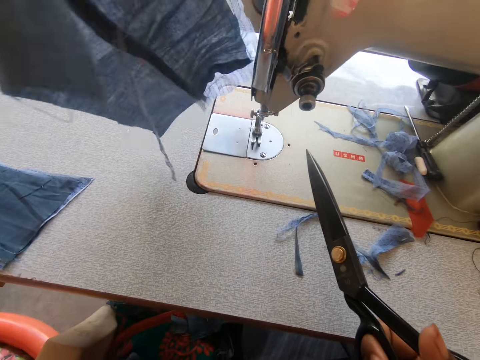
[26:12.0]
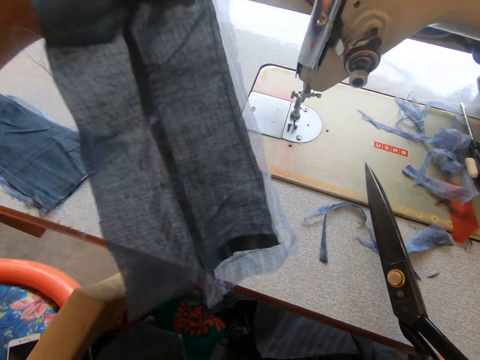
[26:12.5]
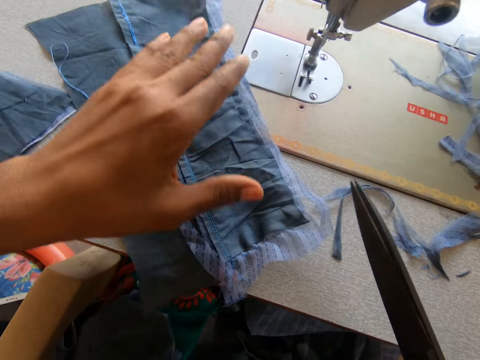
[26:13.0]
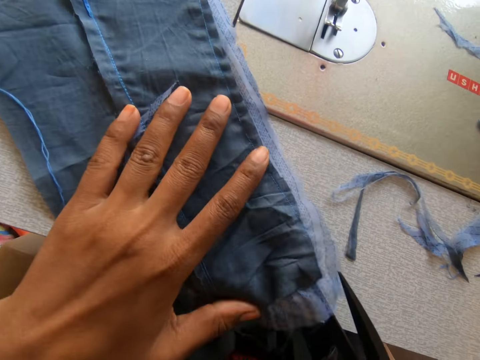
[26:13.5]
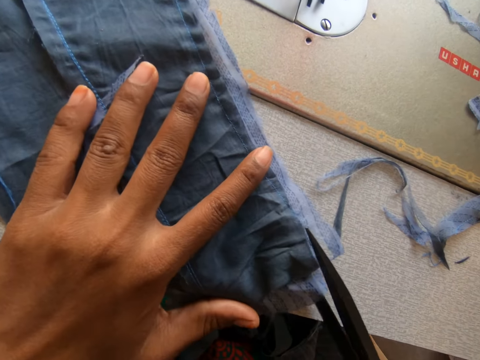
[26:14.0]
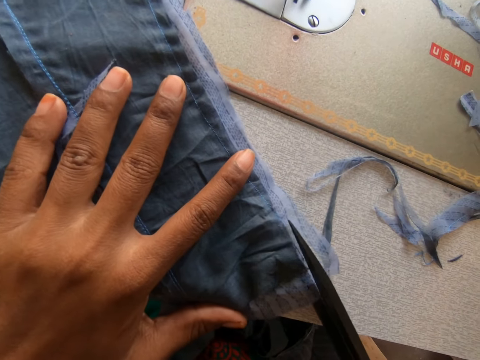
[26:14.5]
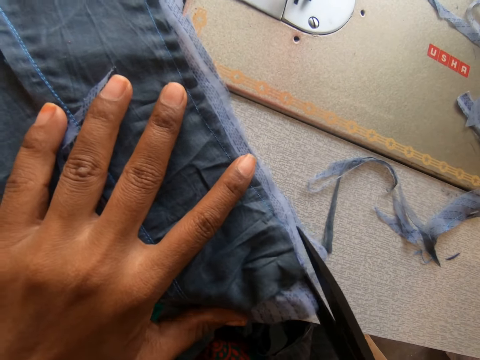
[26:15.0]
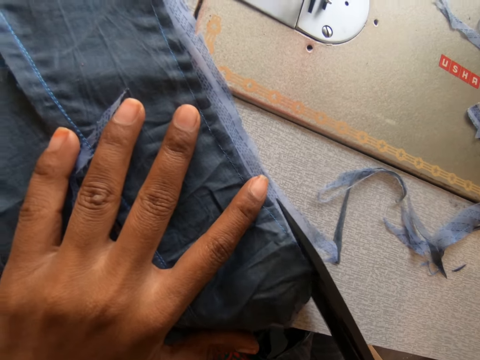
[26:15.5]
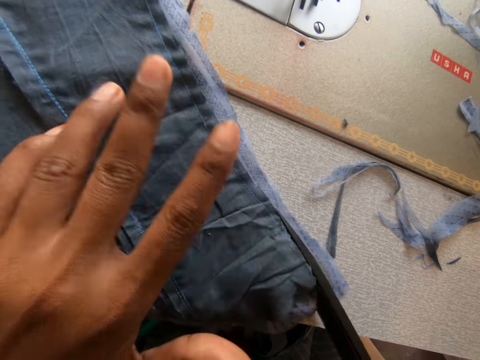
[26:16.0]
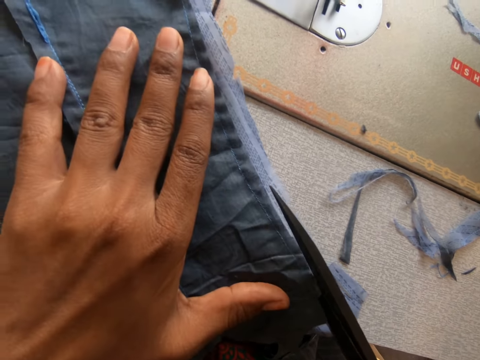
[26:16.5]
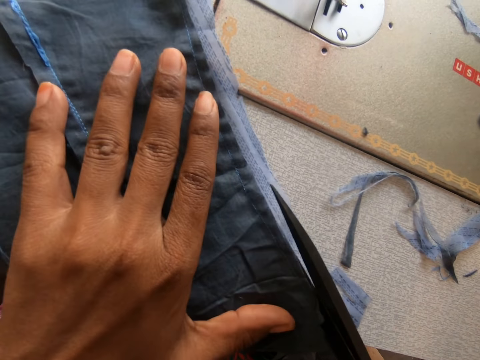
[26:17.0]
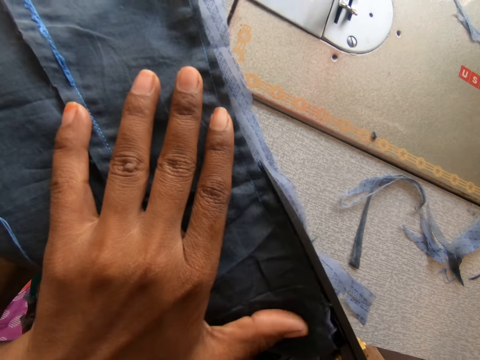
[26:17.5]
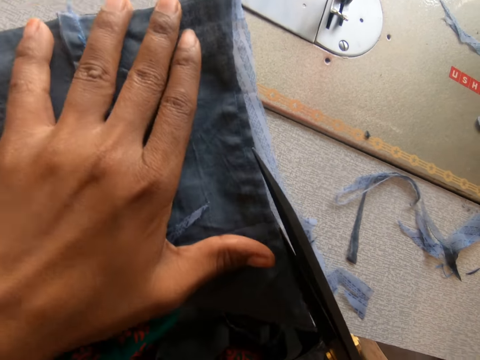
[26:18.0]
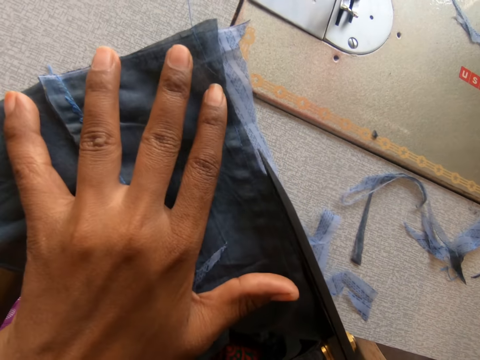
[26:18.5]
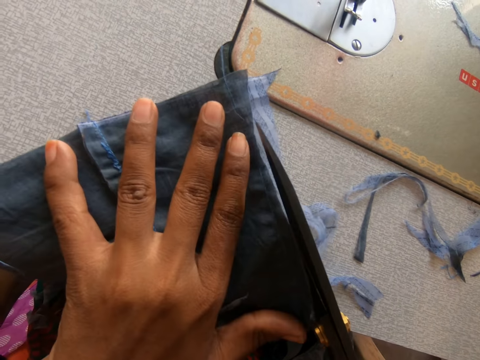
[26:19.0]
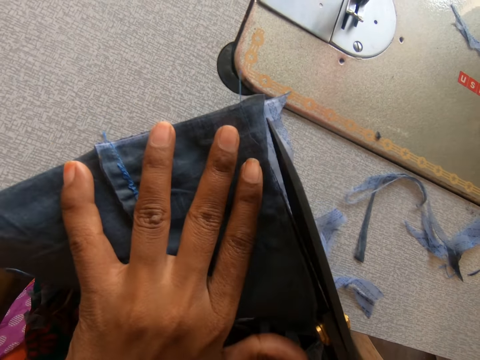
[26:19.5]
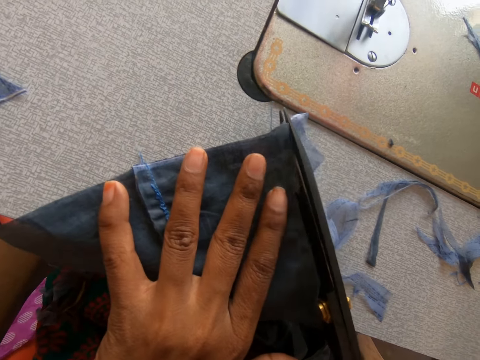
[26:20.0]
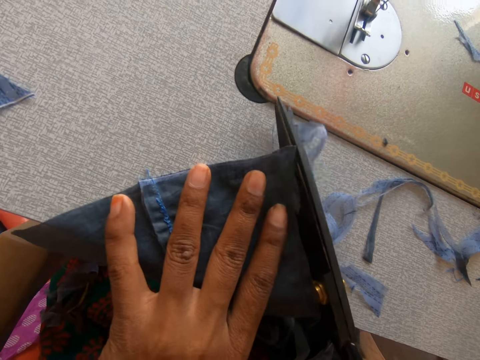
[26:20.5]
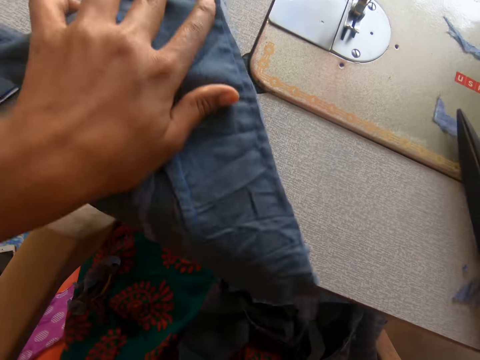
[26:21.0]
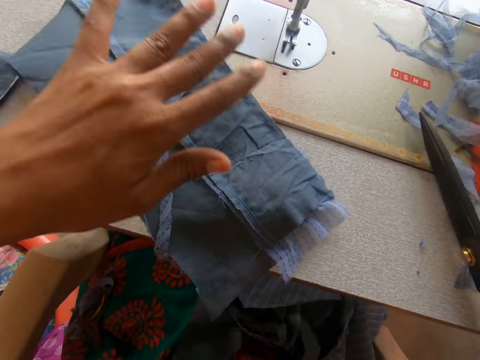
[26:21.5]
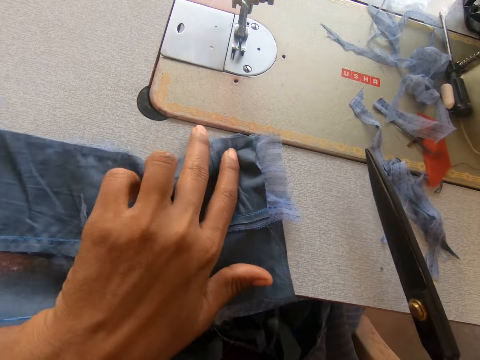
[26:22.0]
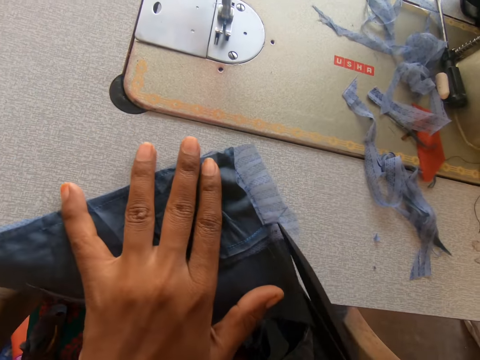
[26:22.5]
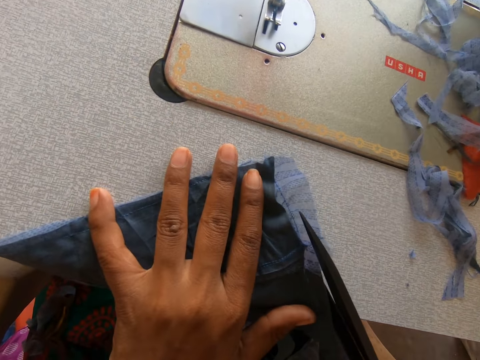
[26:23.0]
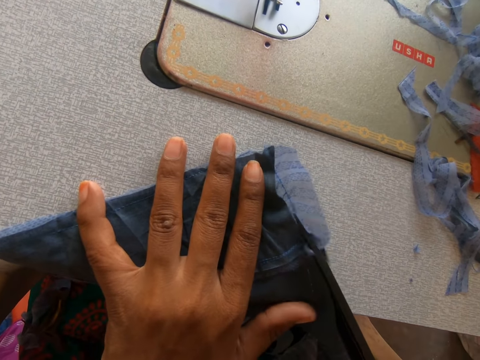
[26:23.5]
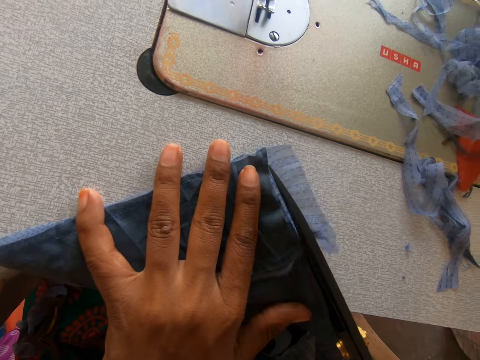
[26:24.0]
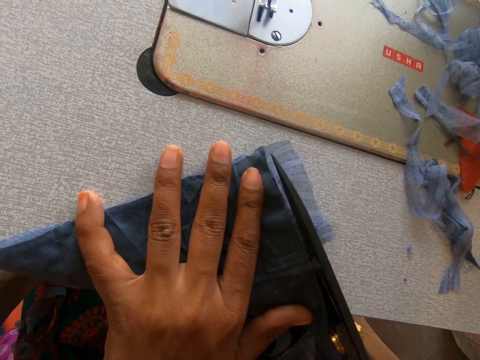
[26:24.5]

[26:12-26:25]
The camera wearer flips a garment. They cut off a part of the cloth with the scissors. They slide the garment on the sewing machine. They turn the garment on the sewing machine. They cut off another part of the cloth with the scissors.

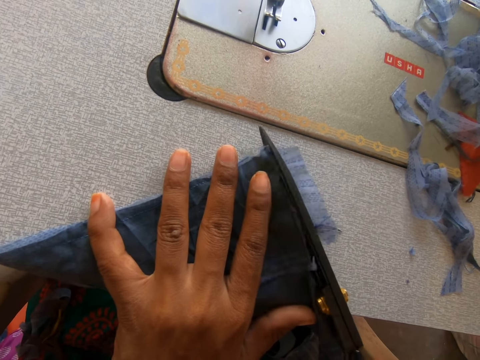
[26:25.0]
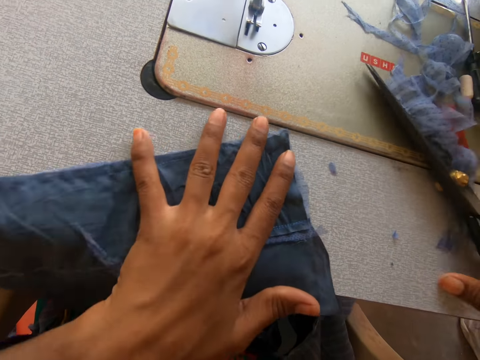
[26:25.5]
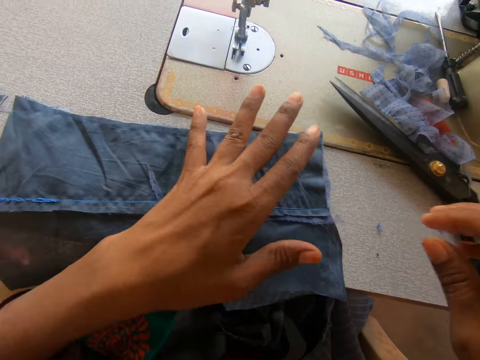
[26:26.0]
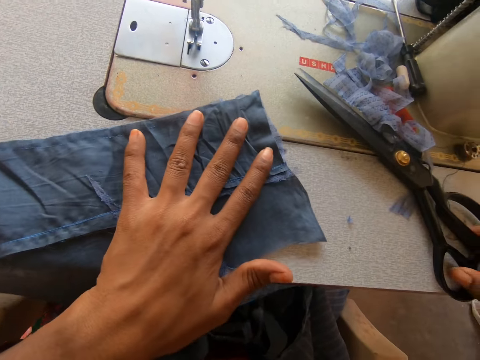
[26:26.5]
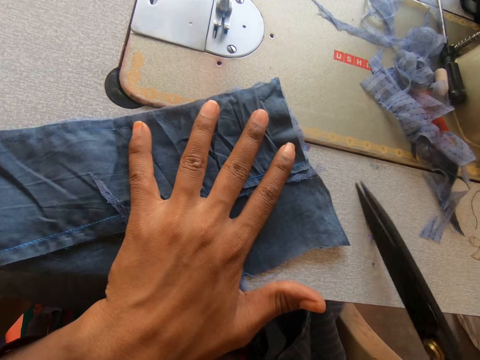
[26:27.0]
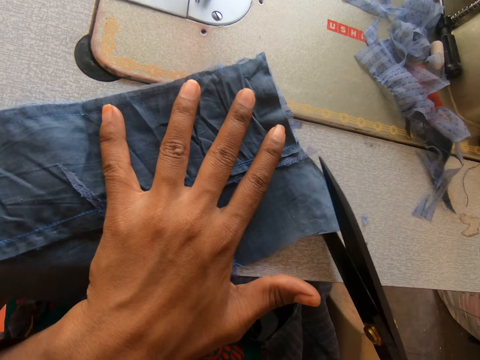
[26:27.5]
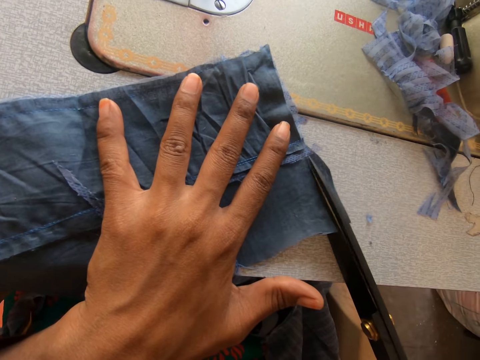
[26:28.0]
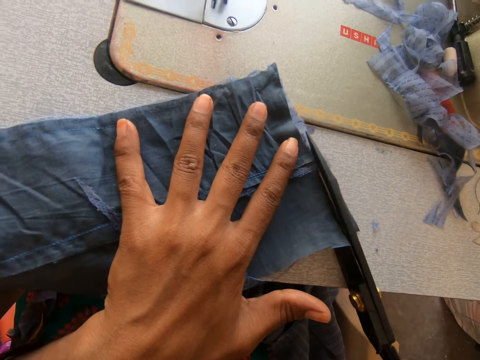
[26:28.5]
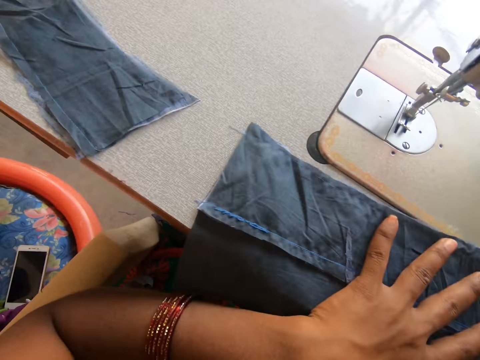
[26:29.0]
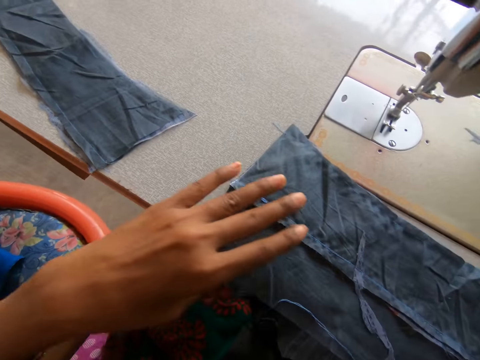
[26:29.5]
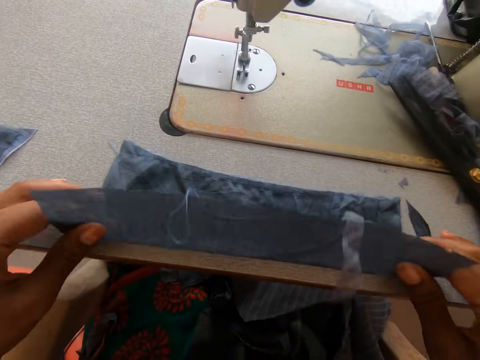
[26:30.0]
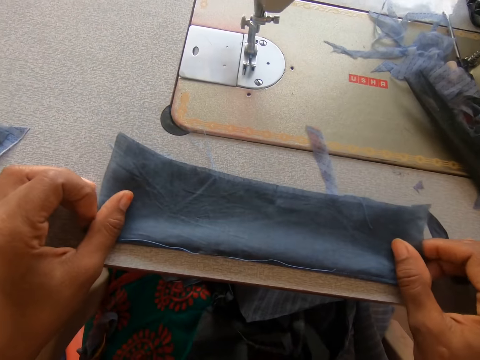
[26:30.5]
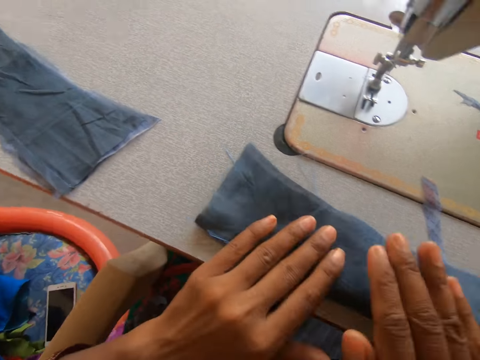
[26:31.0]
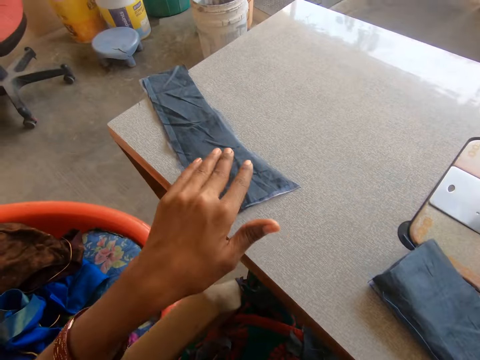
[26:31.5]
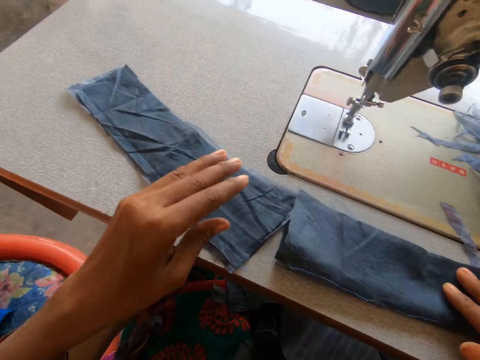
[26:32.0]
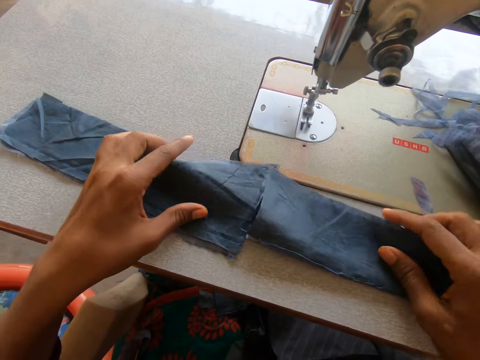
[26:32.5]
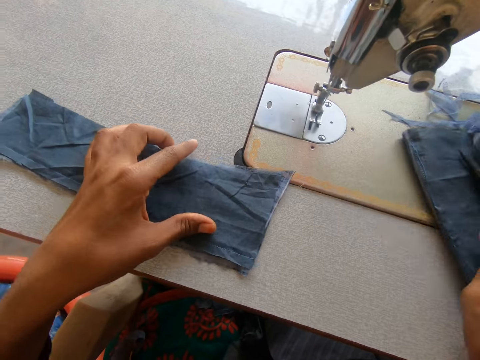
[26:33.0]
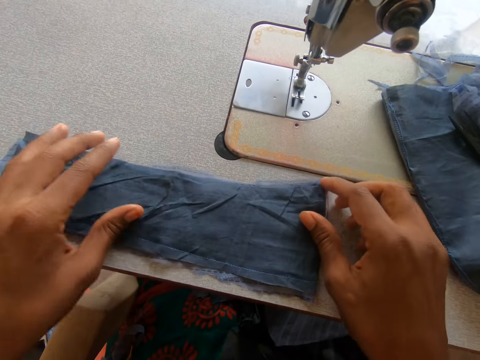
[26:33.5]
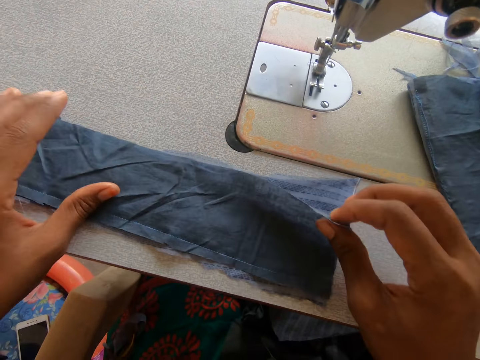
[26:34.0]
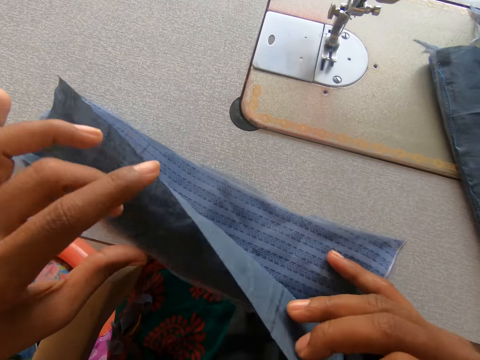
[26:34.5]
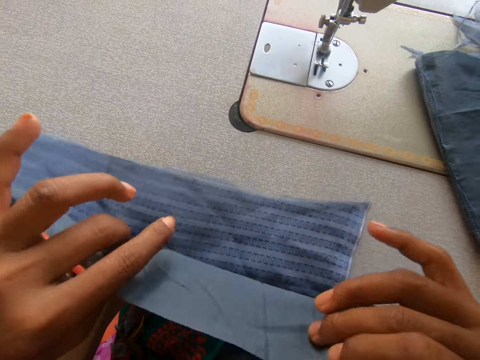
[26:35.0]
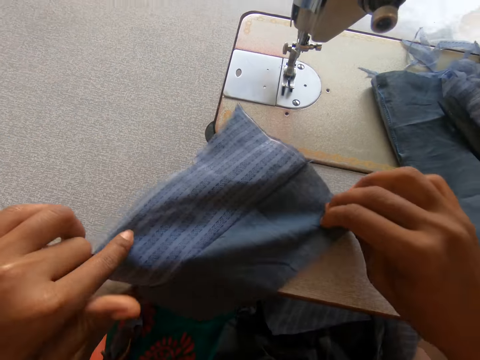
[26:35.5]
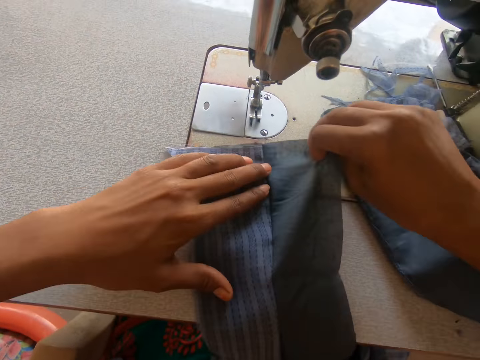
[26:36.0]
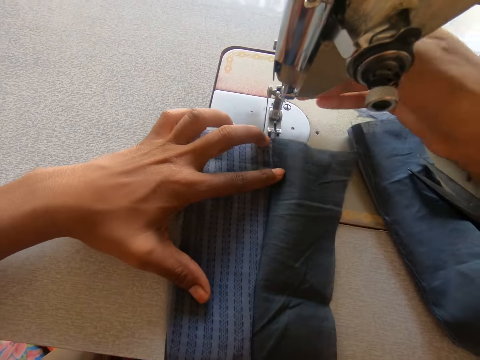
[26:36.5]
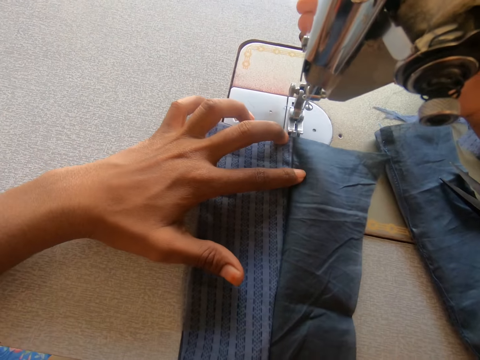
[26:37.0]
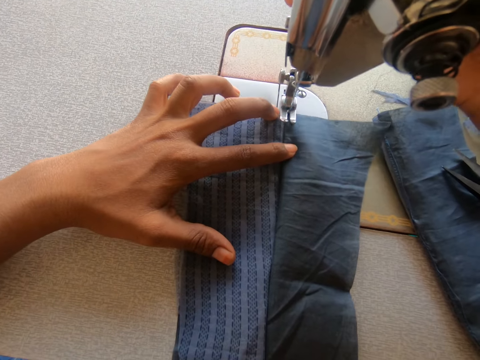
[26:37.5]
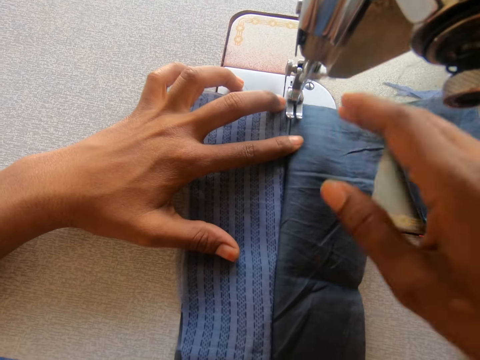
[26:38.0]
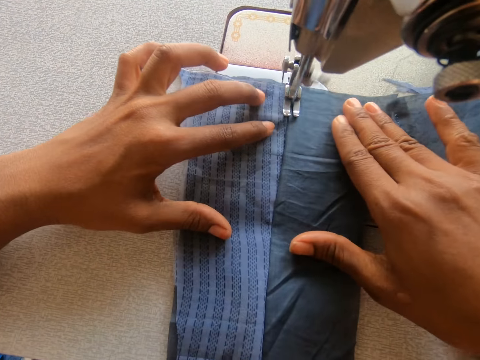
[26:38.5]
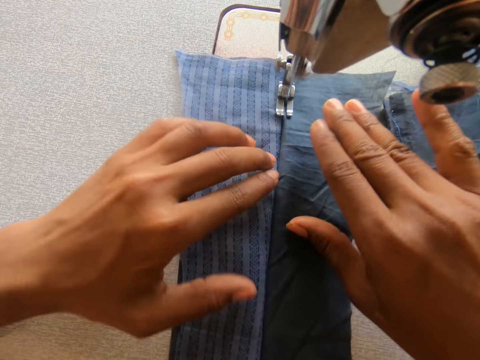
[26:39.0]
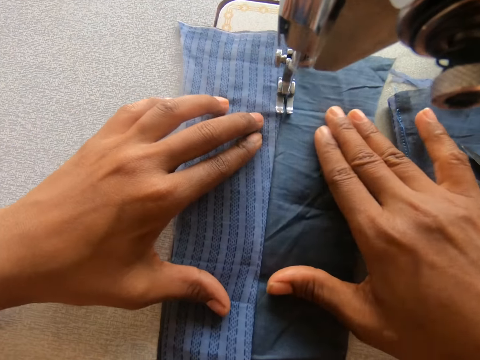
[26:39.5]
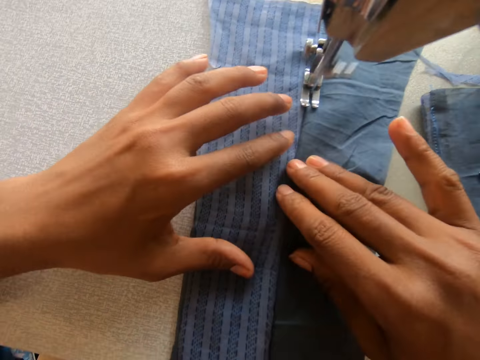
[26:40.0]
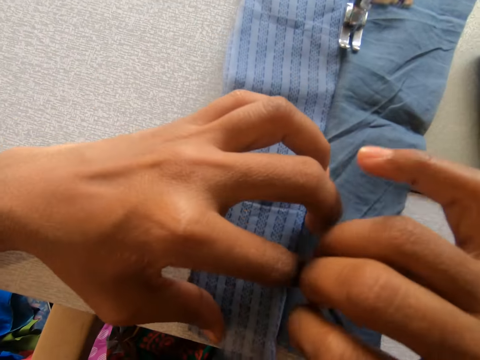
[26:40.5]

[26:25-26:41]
The camera wearer drops the scissors on the sewing machine with her right hand. She picks up the scissors on the sewing machine. She cuts off another part of the cloth with the scissors. She folds the cloth with her hands. She slides a garment on the sewing machine. She slides the garment on the sewing machine again. She unfolds the garment. She slides the garment on the sewing machine. She touches the sewing machine. She sews another cloth with the sewing machine.
